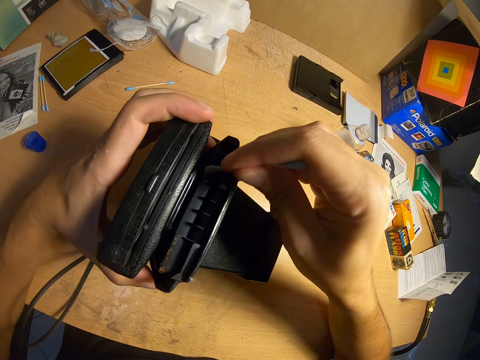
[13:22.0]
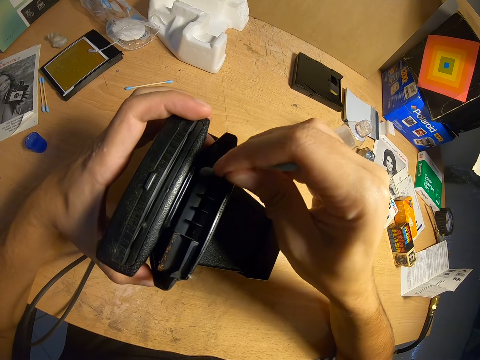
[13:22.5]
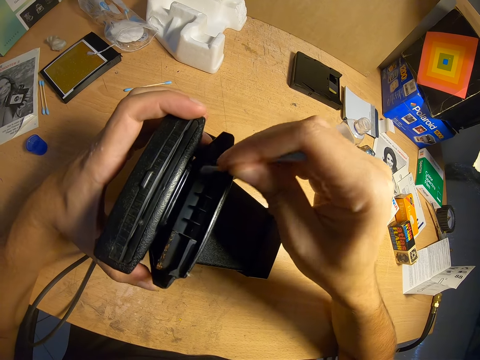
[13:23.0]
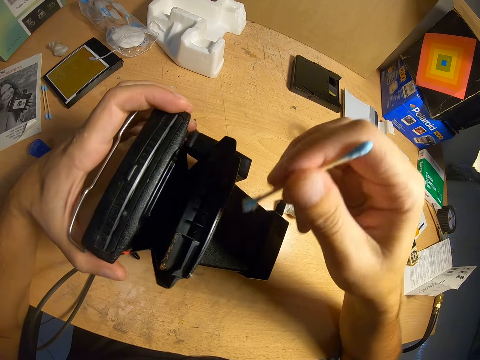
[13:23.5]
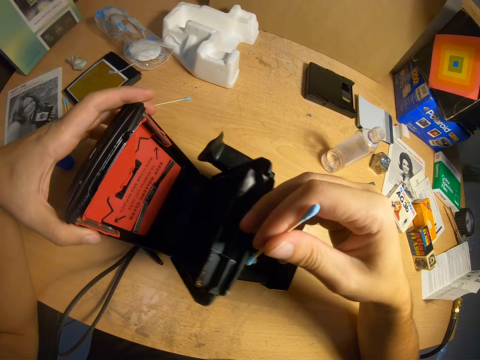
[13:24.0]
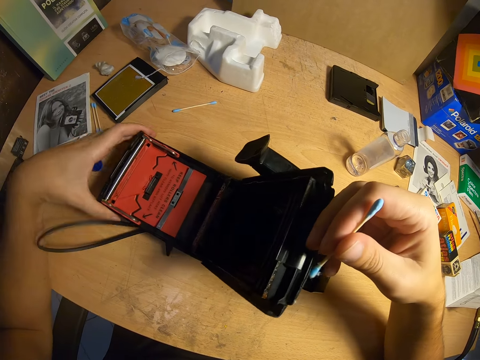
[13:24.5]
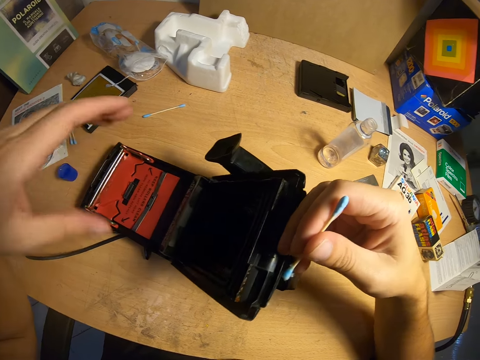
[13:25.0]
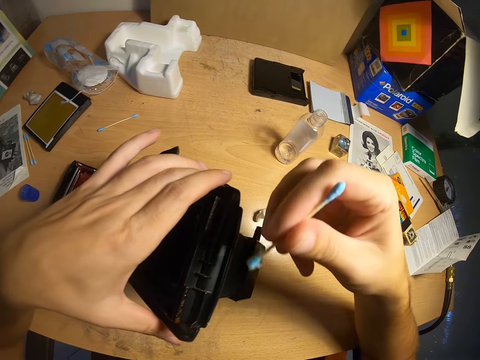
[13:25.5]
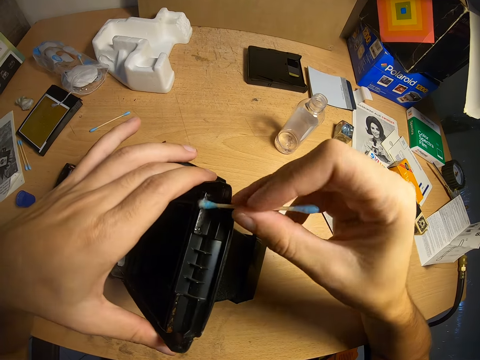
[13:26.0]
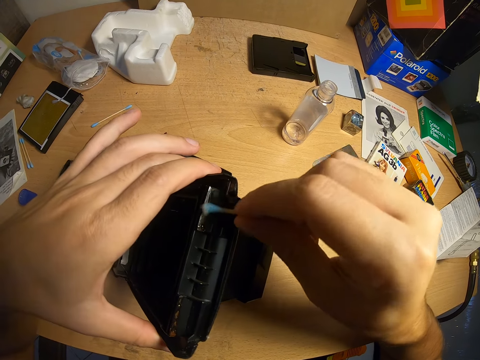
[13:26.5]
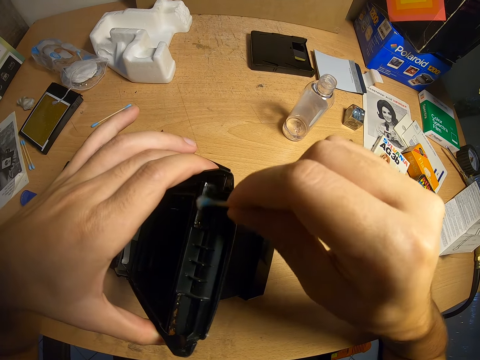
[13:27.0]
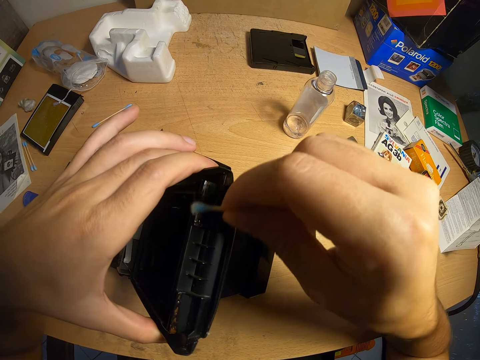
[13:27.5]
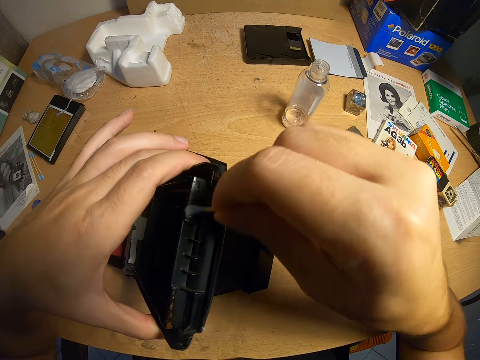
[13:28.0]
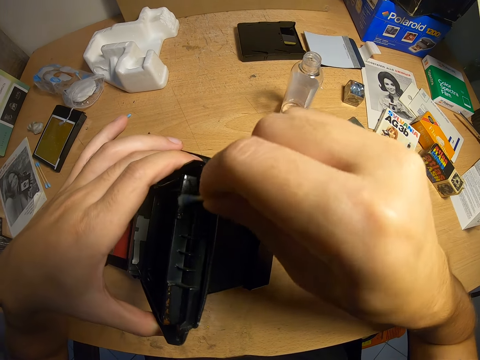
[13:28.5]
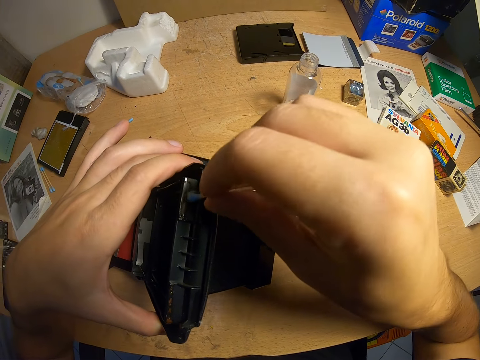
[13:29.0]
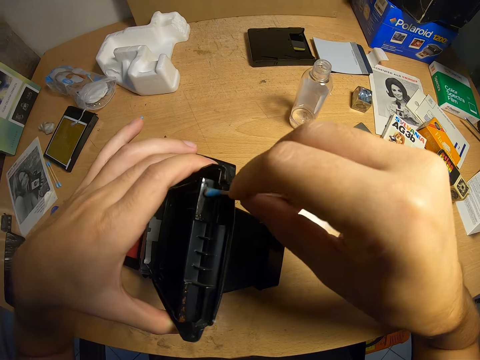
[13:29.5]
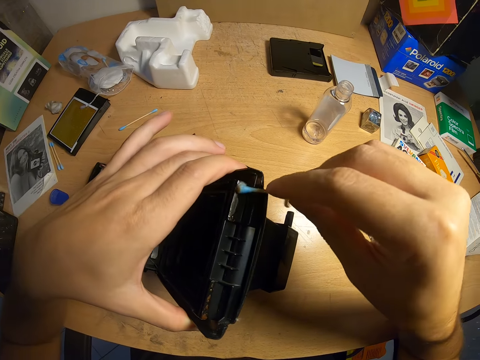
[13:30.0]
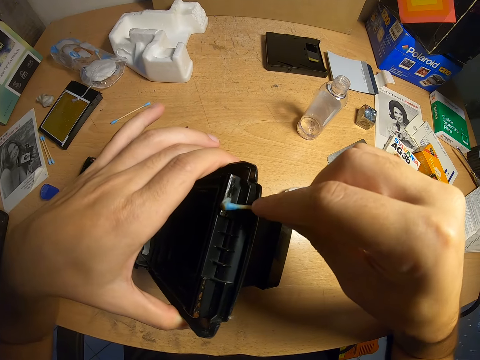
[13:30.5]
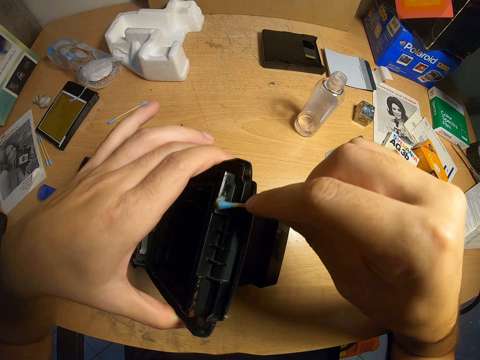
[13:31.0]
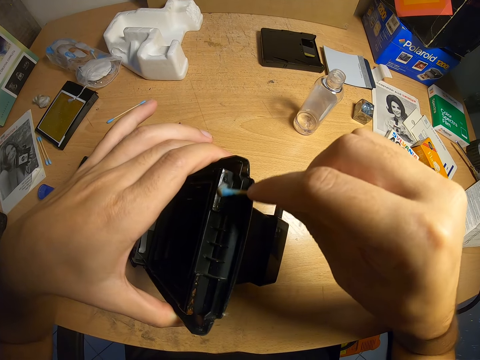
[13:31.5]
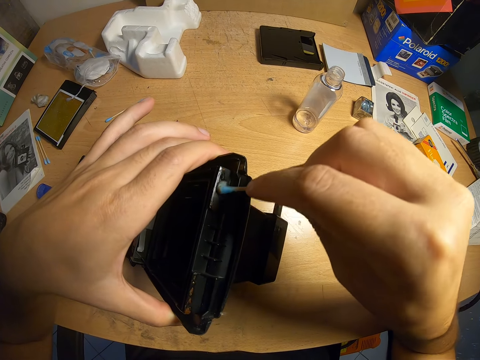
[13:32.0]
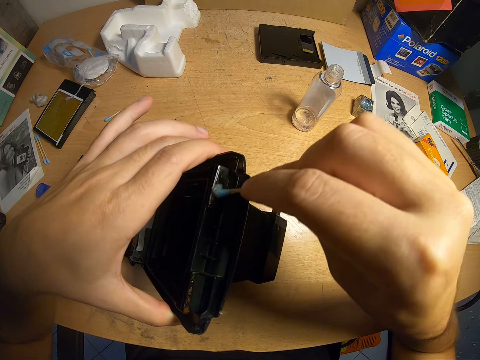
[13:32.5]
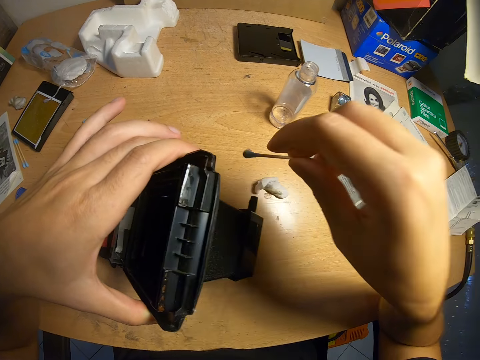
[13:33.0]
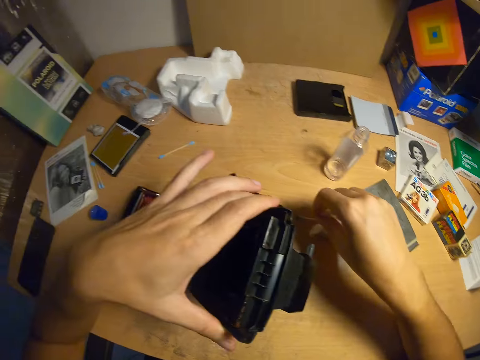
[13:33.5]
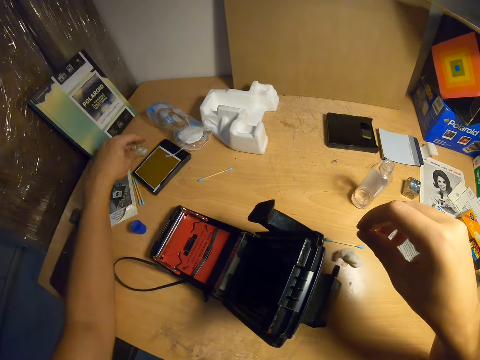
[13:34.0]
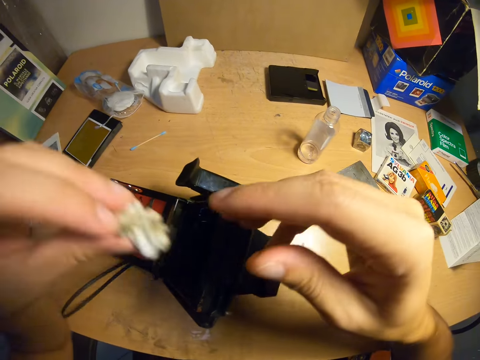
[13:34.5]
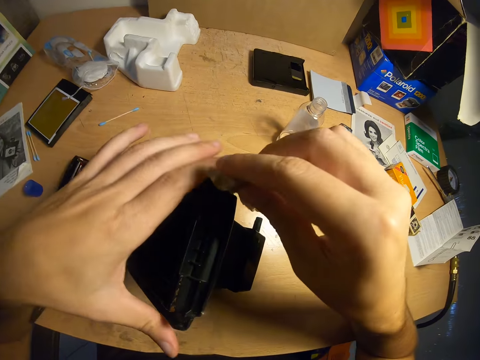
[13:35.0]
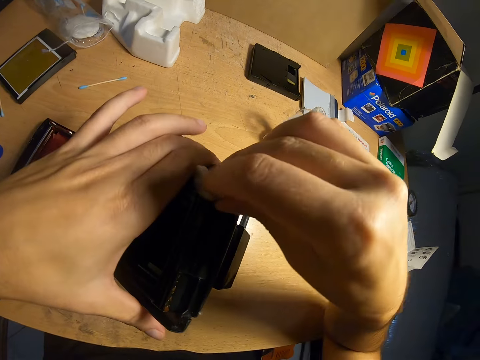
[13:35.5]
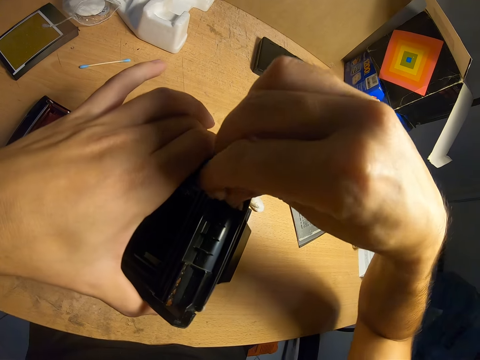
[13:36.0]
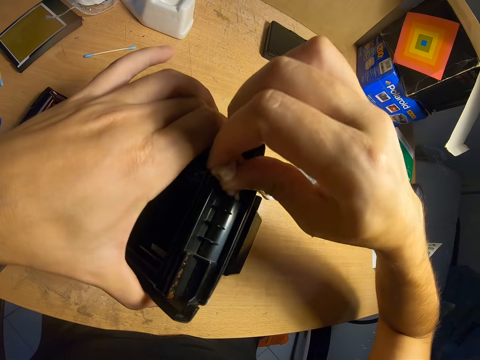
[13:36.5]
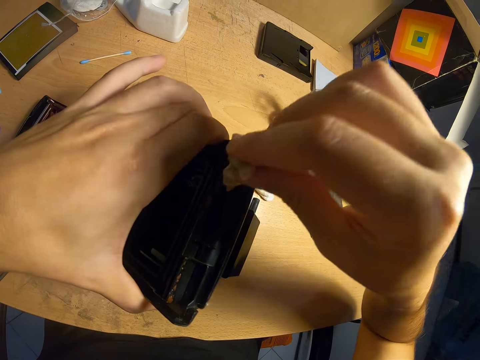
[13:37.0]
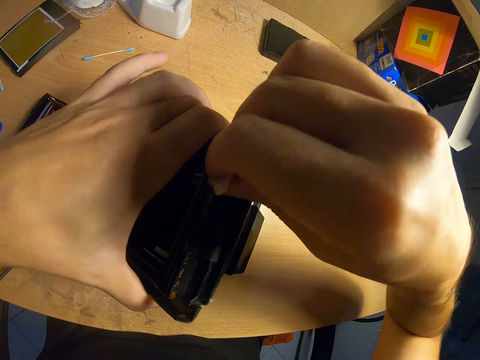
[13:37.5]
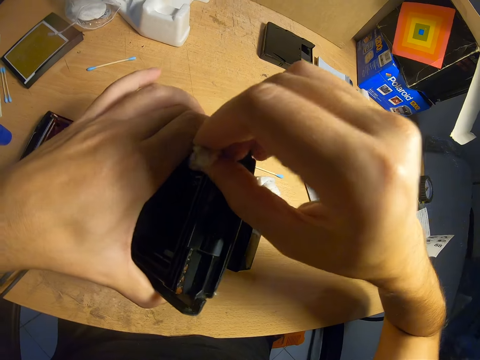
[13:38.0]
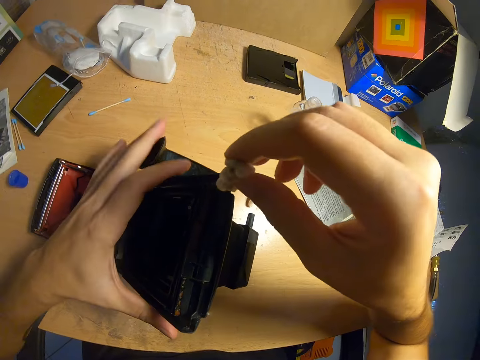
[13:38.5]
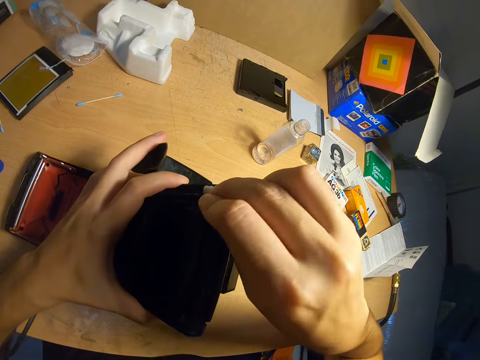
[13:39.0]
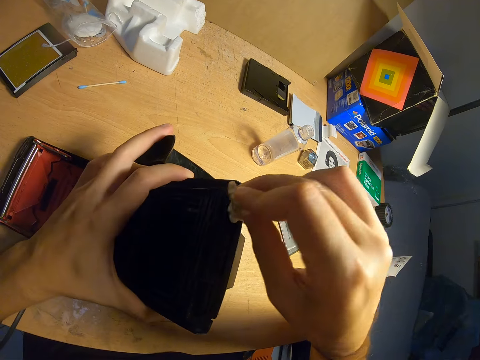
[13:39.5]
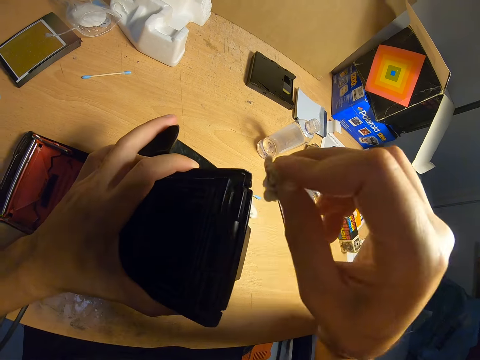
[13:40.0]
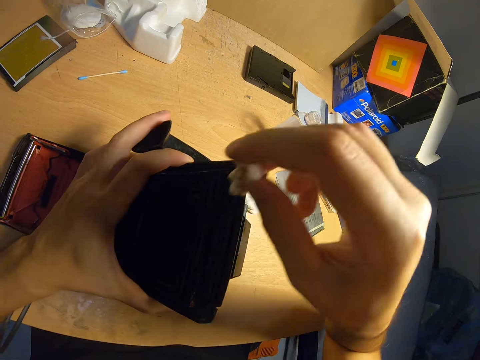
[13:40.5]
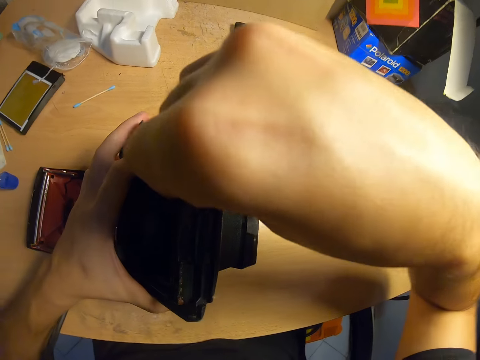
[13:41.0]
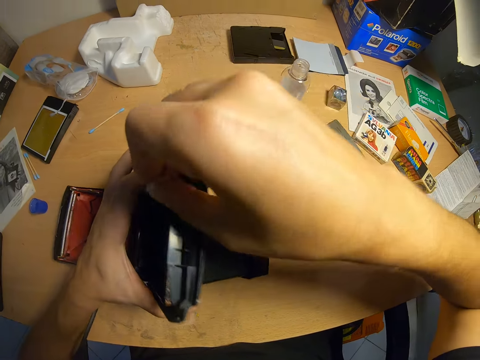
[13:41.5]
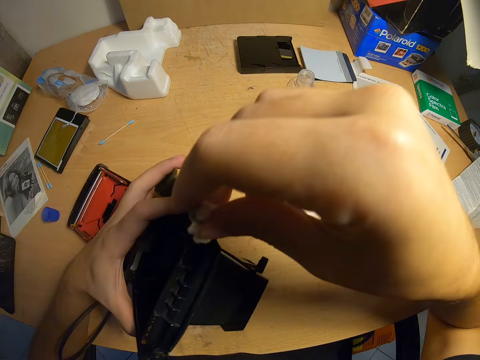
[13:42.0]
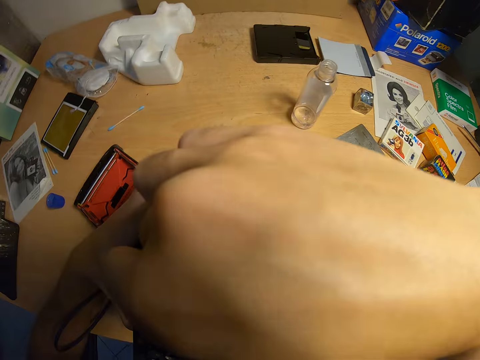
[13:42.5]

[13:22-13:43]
The camera wearer opens the LED display. They clean the camera with the ear pad, put the ear pad on the table, pick the piece of cloth from the table, and clean the camera with the piece of cloth.

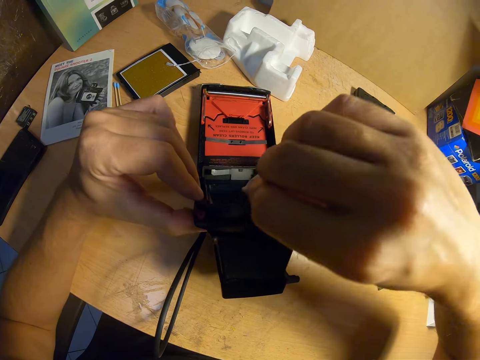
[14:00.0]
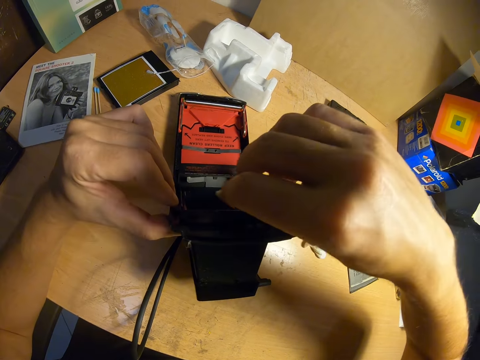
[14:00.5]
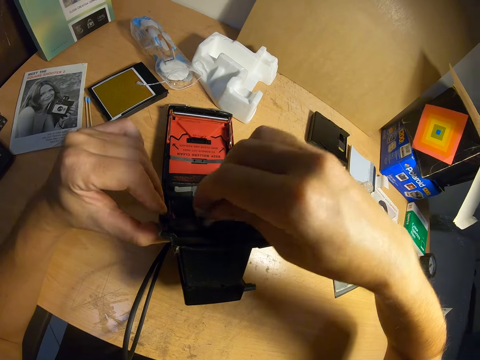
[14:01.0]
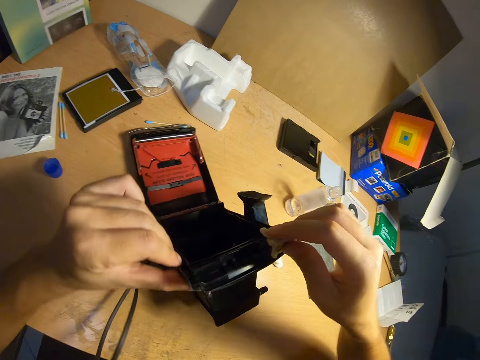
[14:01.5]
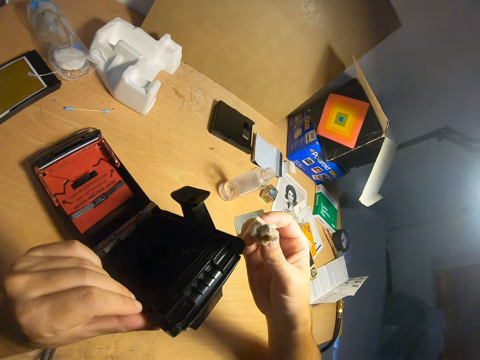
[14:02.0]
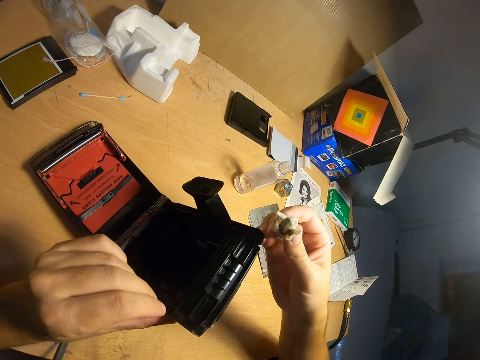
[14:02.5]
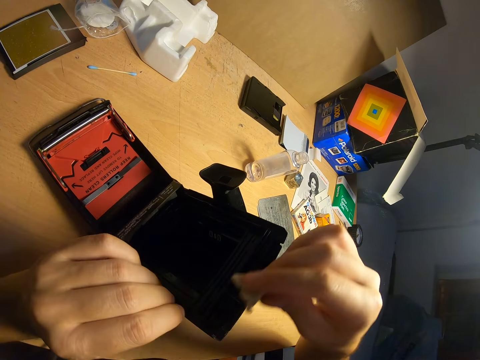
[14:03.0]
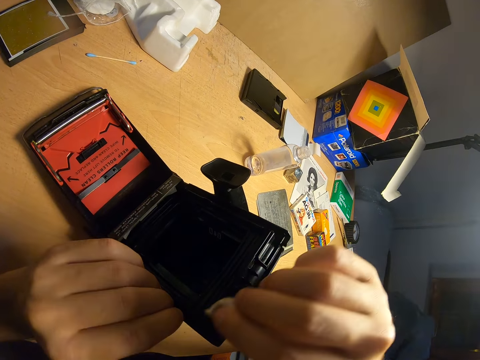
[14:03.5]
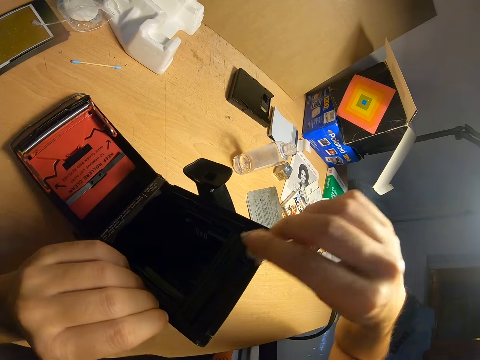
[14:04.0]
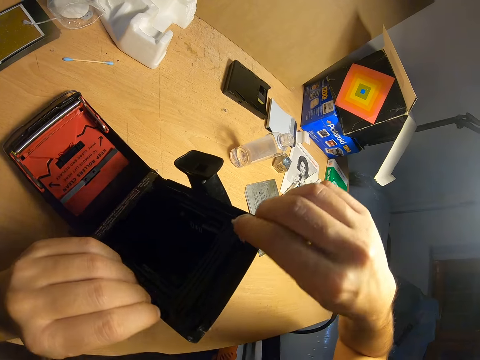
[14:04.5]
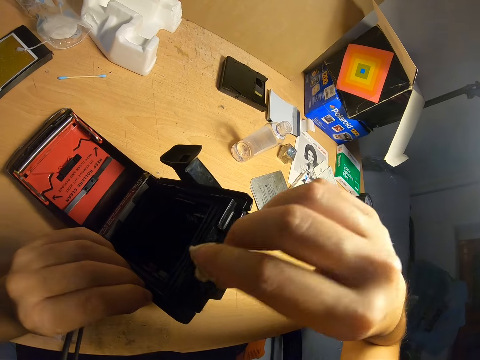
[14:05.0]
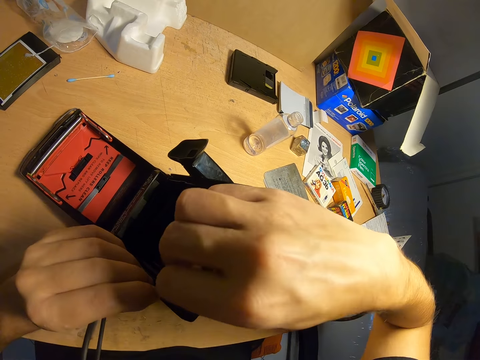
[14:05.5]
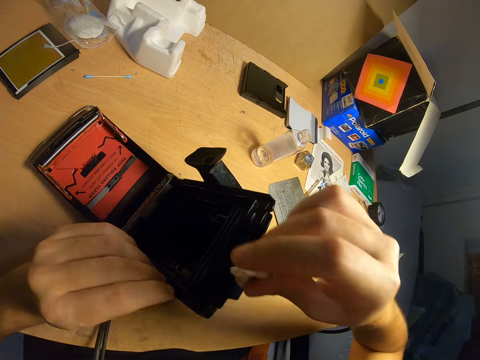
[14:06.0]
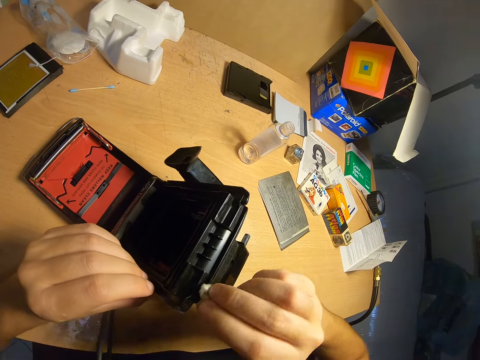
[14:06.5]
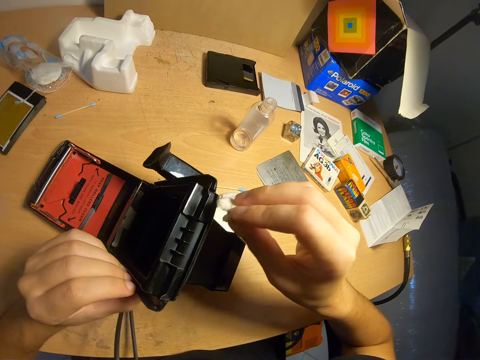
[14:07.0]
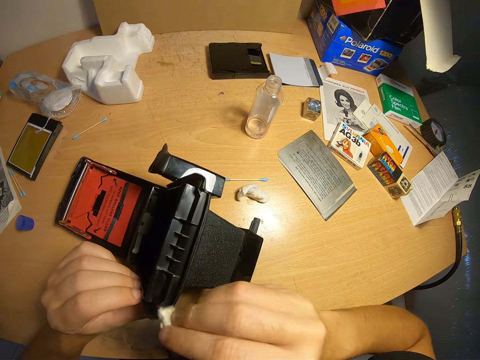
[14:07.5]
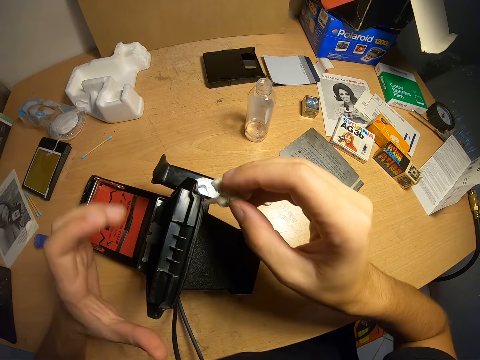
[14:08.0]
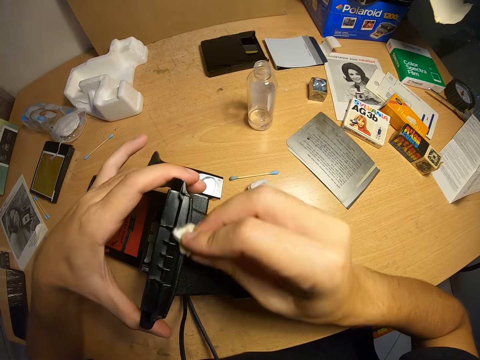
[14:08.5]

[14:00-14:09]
The camera wearer moves the camera and wipes the camera.
